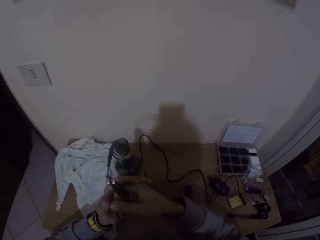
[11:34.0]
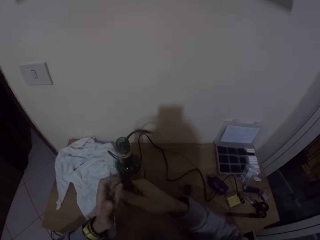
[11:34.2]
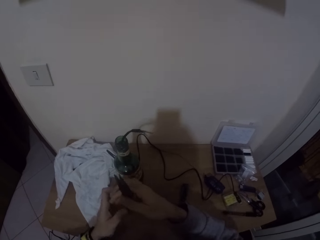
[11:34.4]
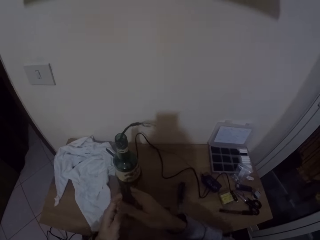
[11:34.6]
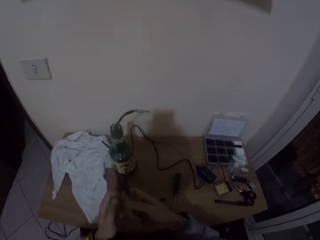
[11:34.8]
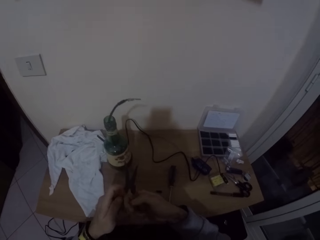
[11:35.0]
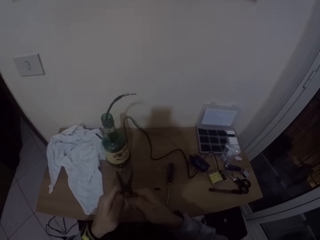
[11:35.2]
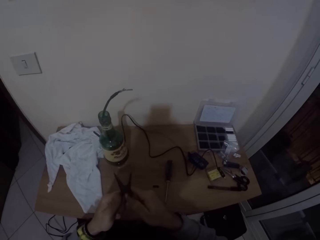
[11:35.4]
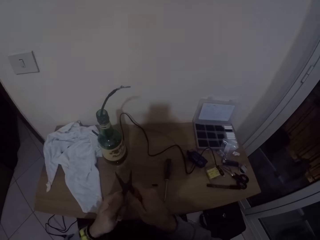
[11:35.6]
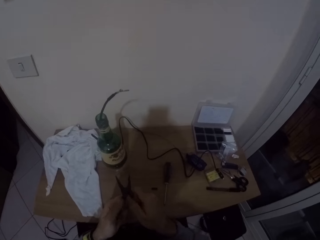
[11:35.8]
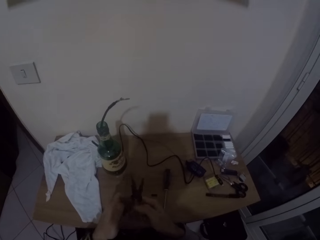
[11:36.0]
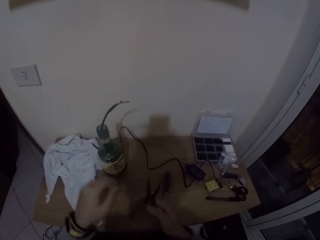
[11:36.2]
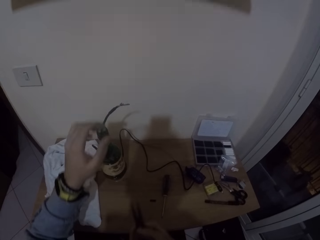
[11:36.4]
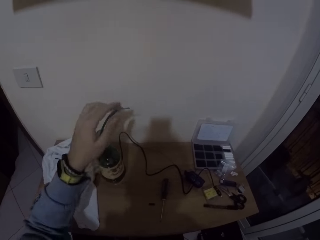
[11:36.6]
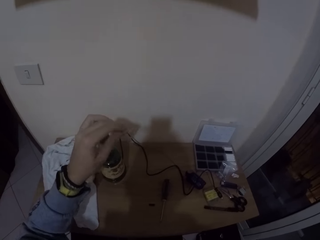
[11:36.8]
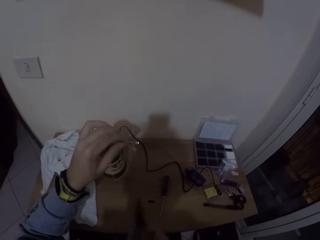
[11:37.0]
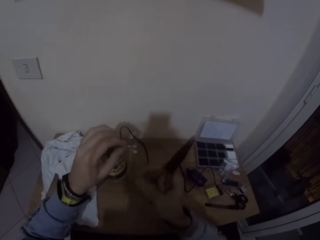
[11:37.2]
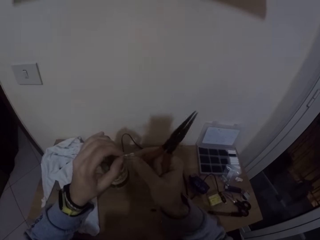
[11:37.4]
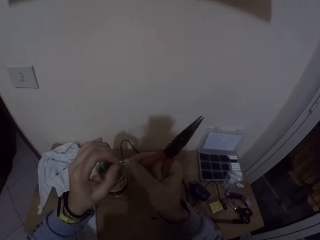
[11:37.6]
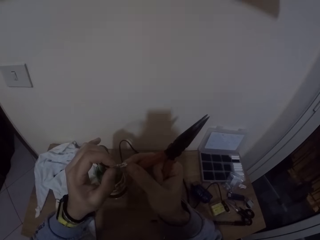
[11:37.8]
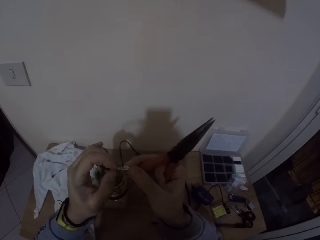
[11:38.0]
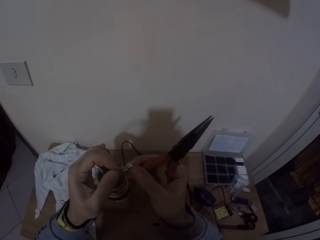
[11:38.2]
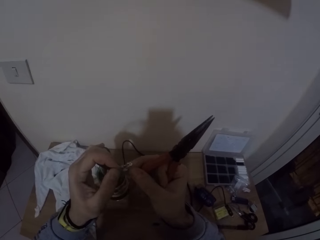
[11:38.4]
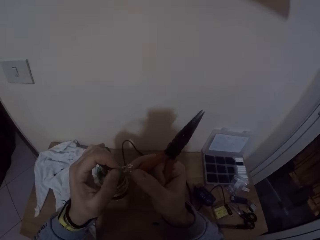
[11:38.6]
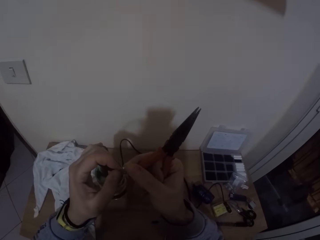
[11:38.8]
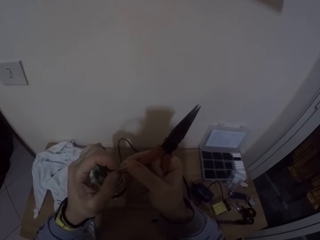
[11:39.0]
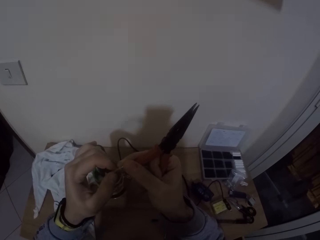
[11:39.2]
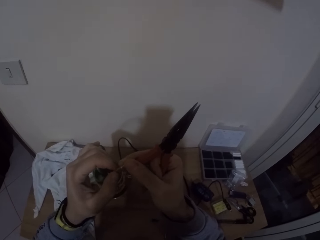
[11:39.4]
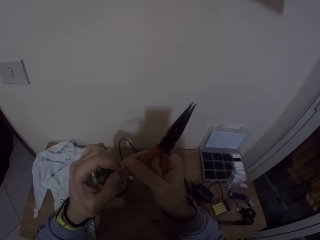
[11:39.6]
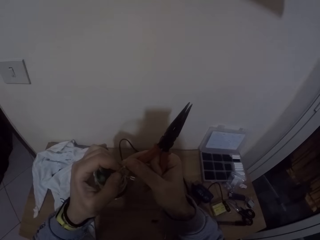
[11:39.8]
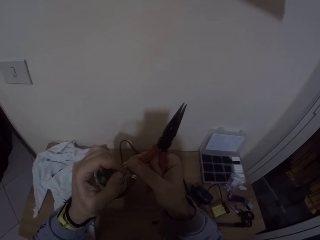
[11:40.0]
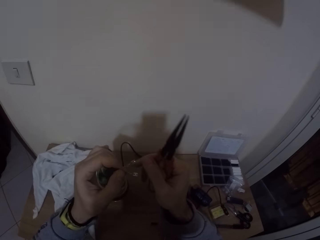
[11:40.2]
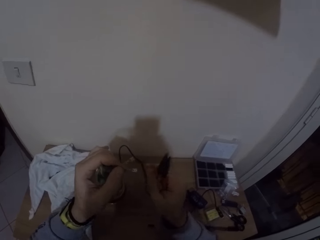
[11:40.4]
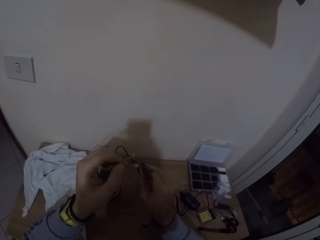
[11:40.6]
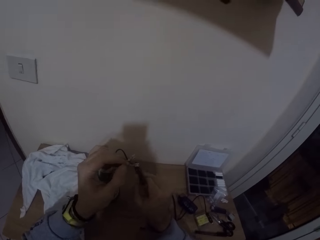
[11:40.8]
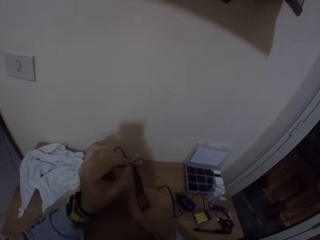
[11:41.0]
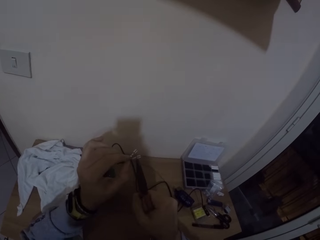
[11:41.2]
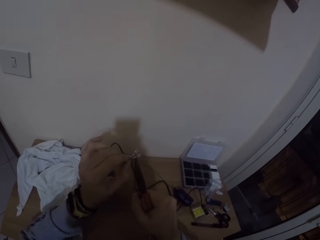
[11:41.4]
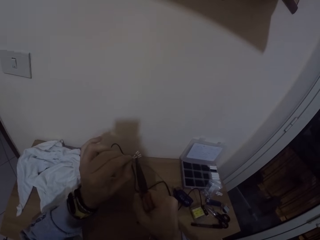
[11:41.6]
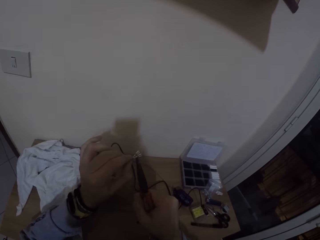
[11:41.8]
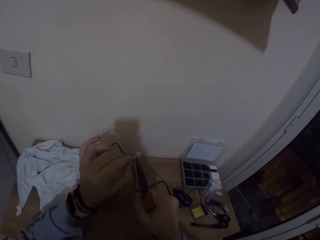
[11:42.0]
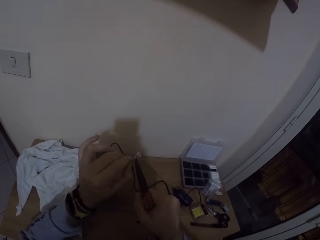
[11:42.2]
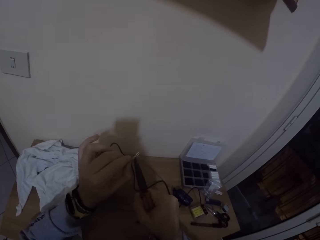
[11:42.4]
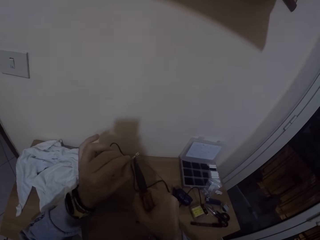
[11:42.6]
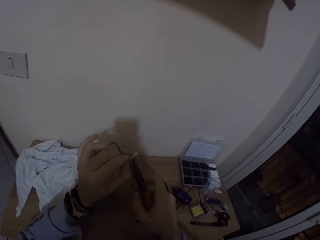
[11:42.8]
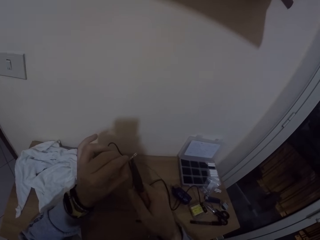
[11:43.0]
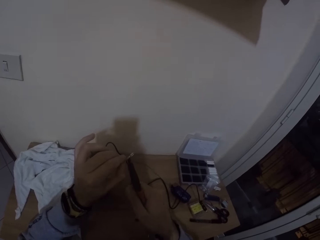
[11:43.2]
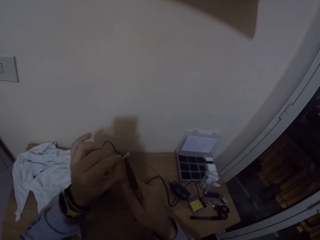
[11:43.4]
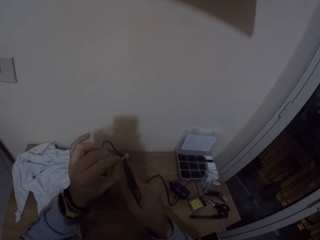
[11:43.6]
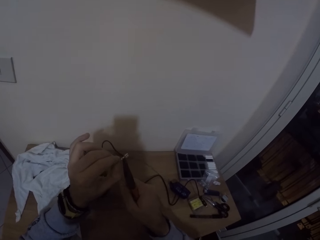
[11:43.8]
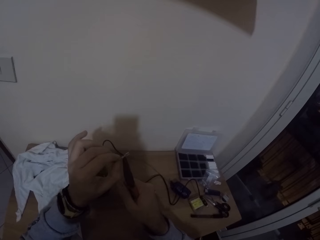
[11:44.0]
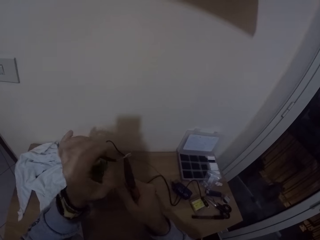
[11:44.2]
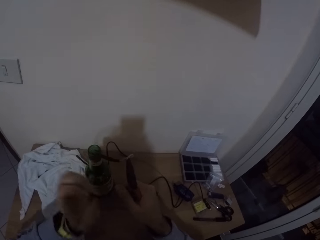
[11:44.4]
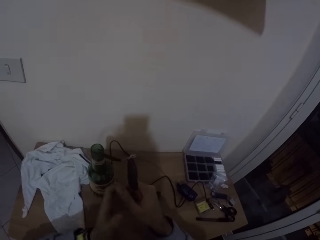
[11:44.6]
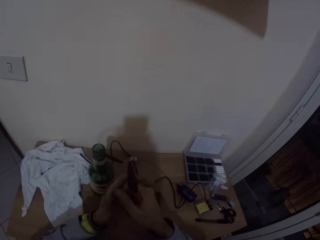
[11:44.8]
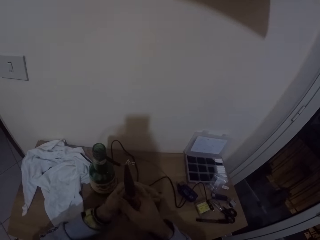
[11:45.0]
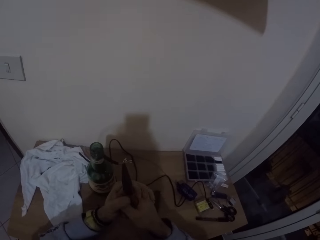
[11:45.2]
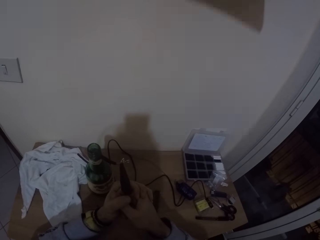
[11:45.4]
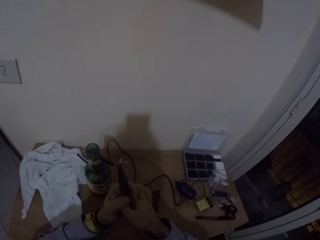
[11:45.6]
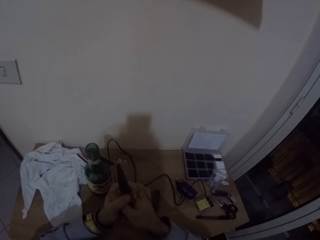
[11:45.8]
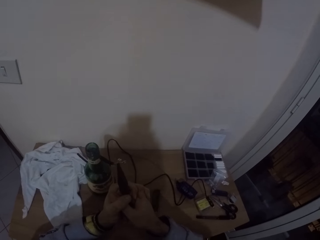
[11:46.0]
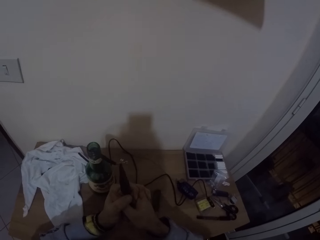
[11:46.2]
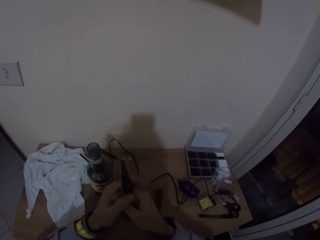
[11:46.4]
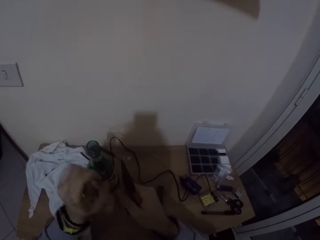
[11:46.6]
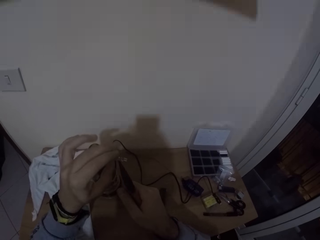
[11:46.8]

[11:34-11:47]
The camera wearer releases the clip and the wire from the plier with both hands. He removes his left hand from the plier. He holds the plier with both hands. He removes his left hand from the plier. He holds the clip with his left hand. He holds the wires. He touches the clips with his right hand. He fixes the wires. He removes his right hand from the clip. He tightens the clip to the wire with the plier in his right hand. He removes his left hand from the clip. He holds the plier with both hands. He removes his left hand from the plier.

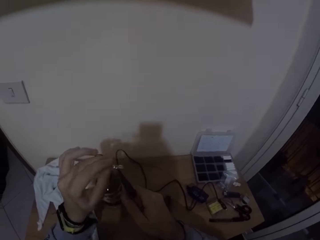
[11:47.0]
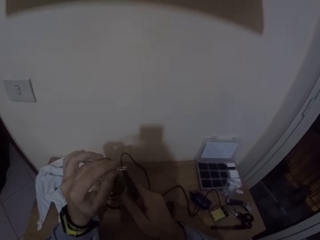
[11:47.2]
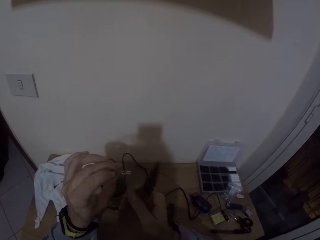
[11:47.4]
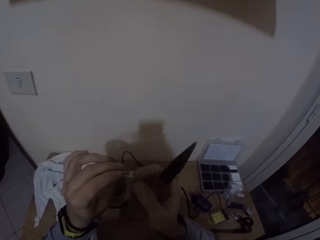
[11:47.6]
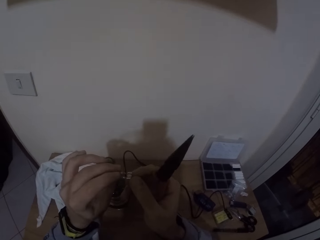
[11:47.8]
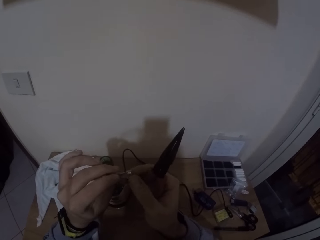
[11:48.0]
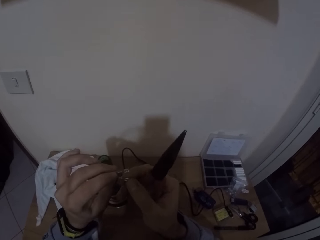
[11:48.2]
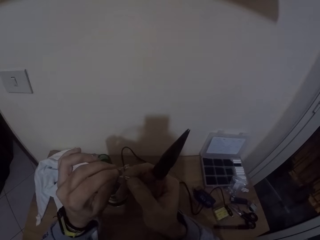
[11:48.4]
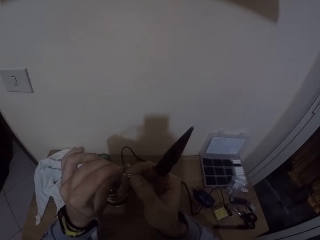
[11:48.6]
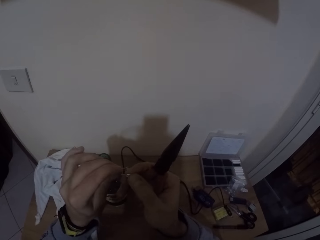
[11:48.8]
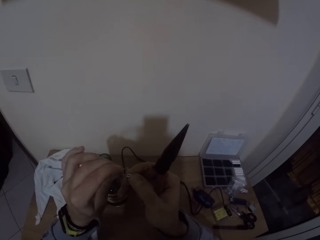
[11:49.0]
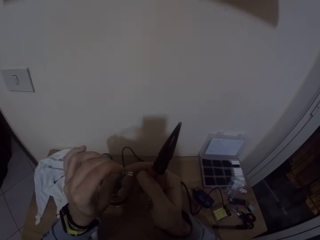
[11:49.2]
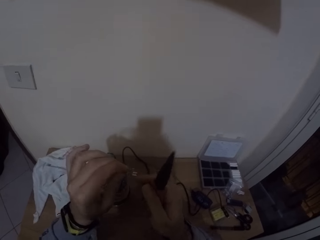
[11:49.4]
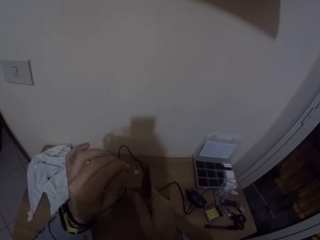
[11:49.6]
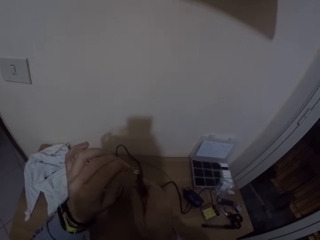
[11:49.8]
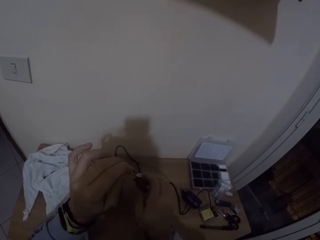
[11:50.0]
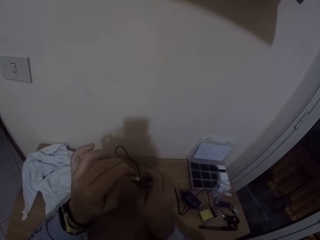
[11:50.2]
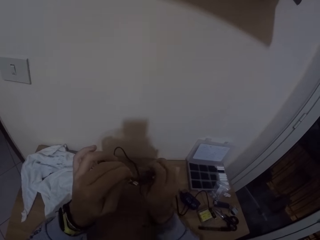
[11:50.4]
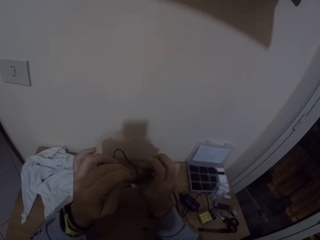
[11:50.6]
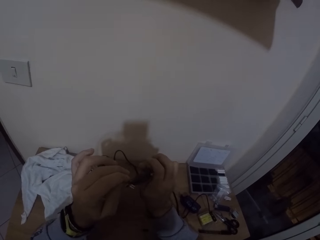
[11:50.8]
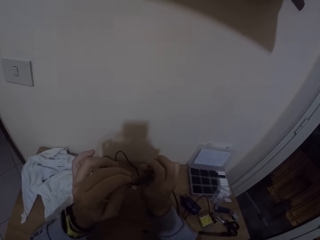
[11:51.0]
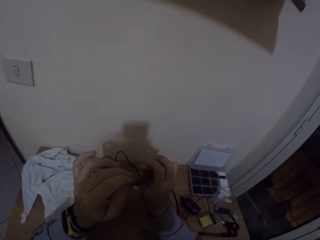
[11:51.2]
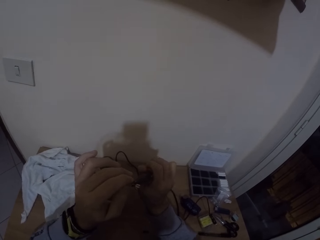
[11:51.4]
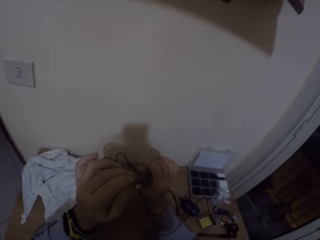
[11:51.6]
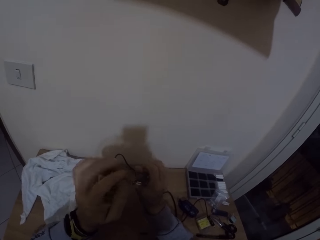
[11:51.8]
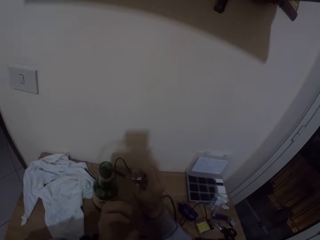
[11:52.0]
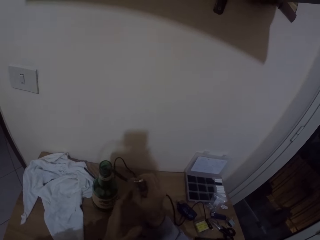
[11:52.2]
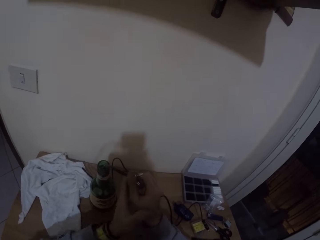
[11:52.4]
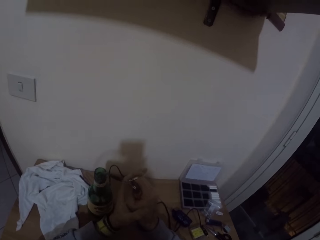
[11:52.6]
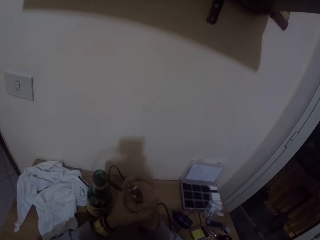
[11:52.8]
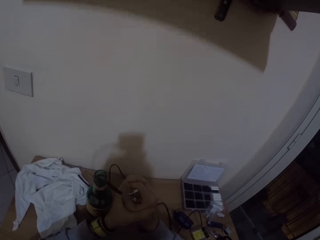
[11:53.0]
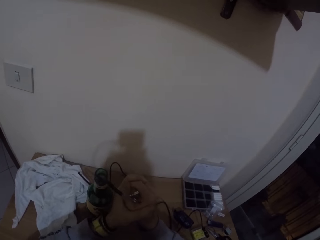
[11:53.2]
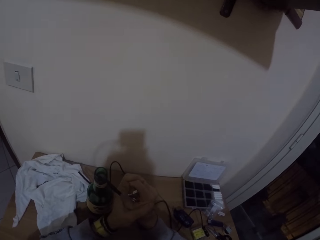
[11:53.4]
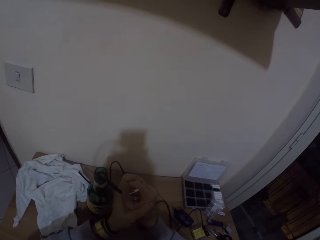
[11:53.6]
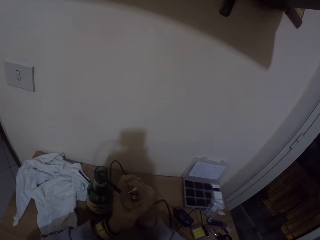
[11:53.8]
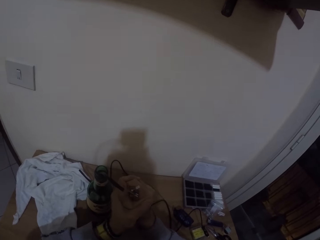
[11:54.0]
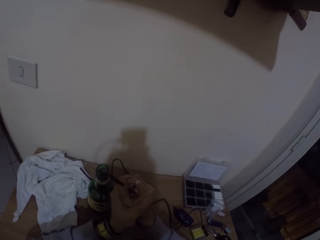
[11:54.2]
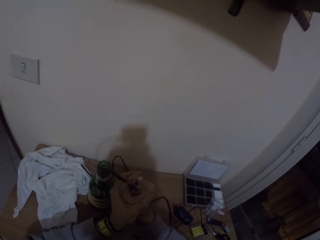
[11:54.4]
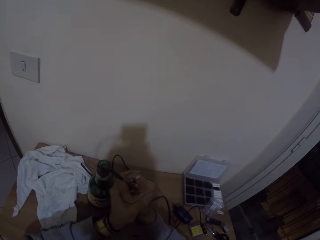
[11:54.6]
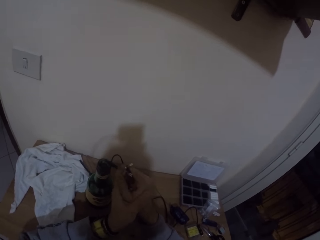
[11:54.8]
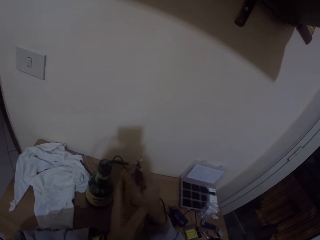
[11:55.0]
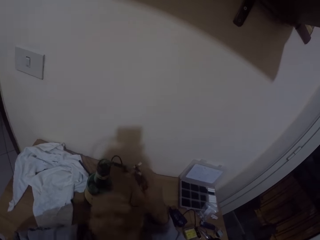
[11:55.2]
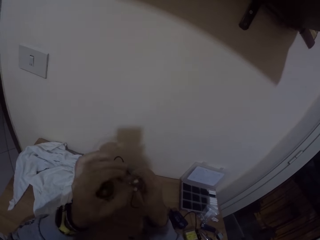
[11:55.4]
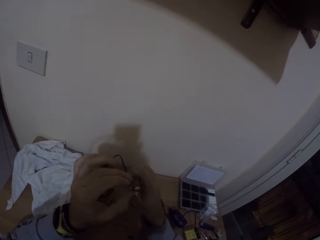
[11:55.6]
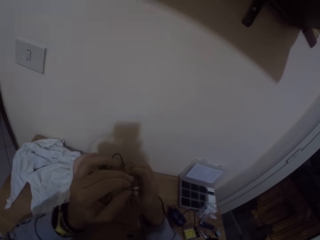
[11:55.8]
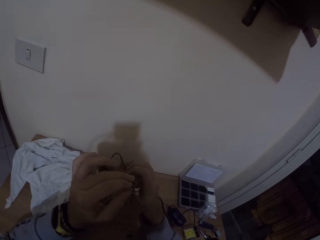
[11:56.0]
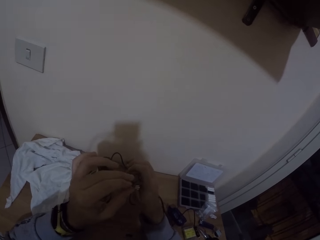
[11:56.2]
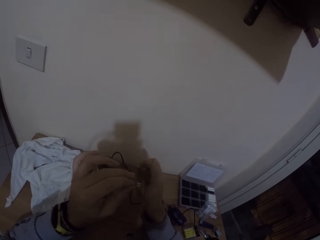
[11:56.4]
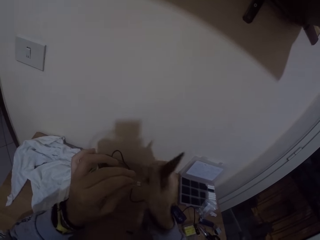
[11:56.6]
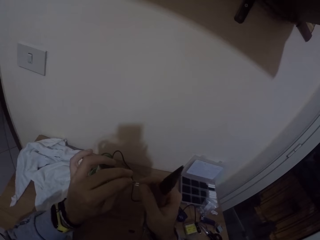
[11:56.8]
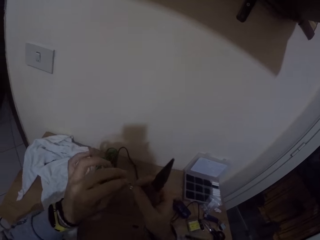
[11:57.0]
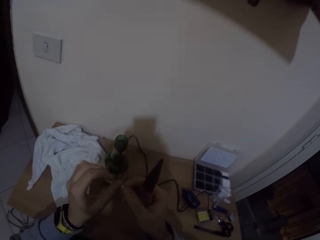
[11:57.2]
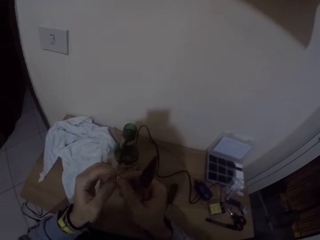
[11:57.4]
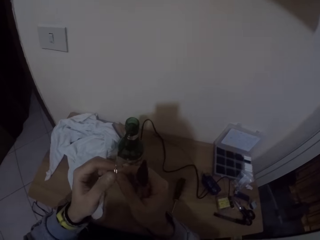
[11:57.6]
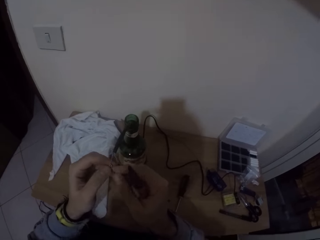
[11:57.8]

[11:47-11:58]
The camera wearer holds the clip with his left hand. He removes the plier from the clip with his right hand. He touches the clips with his right hand. He removes his right hand from the clips. He tightens the clip to the wire with the plier in his right hand. He removes his left hand from the clip. He holds the plier with both hands. He removes his left hand from the plier. He holds the clip with his left hand. He removes the plier from the clip with his right hand.
